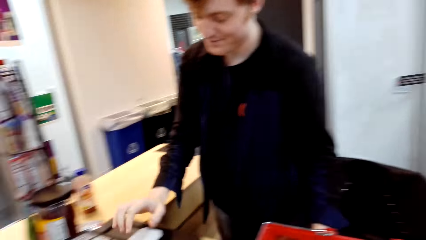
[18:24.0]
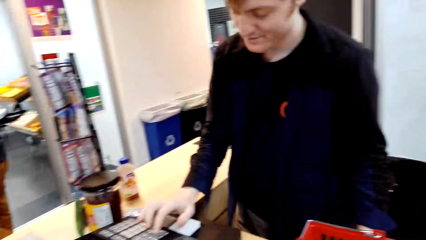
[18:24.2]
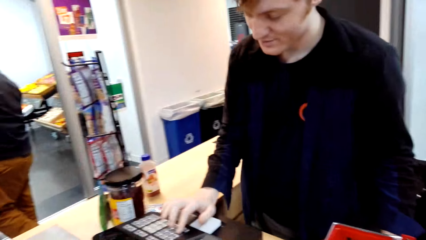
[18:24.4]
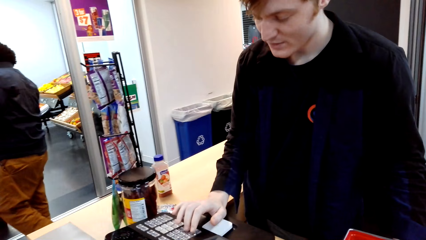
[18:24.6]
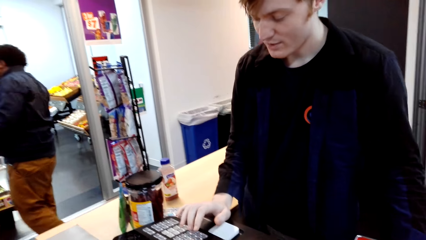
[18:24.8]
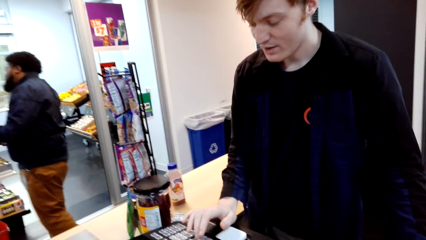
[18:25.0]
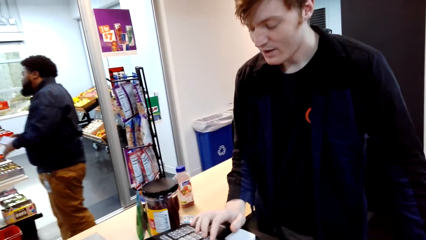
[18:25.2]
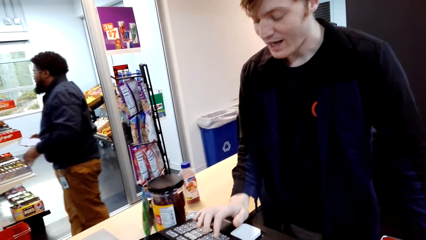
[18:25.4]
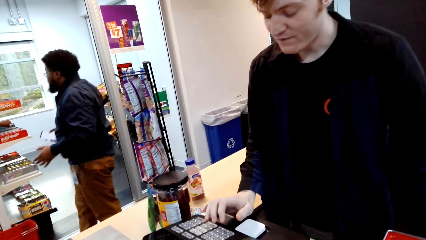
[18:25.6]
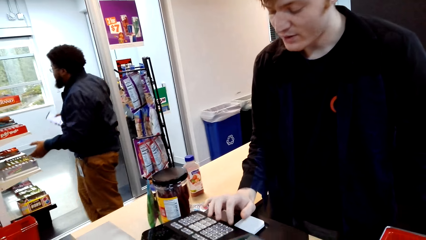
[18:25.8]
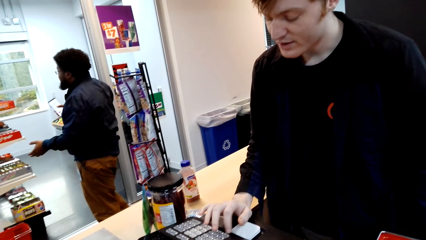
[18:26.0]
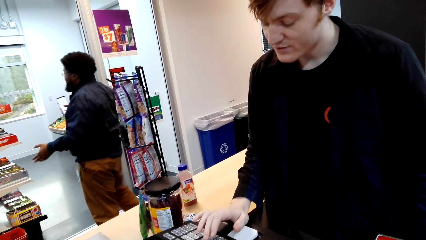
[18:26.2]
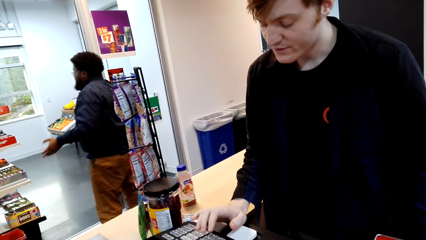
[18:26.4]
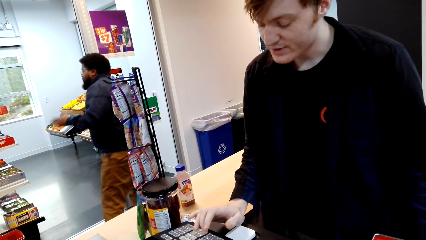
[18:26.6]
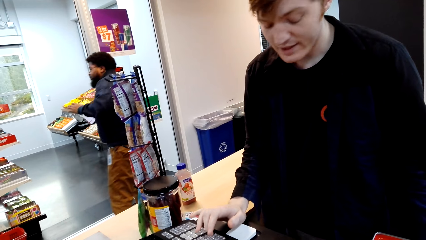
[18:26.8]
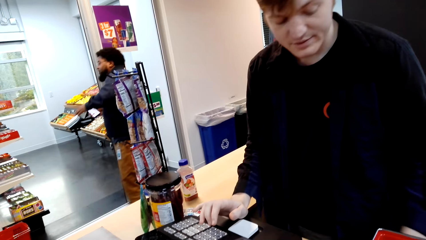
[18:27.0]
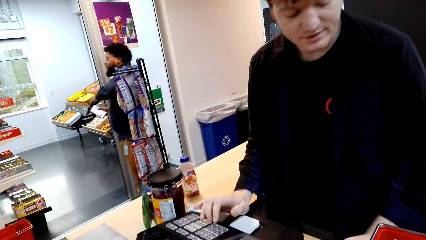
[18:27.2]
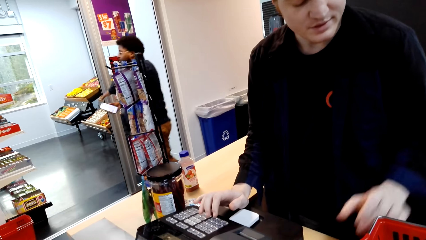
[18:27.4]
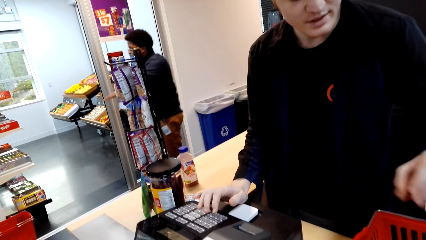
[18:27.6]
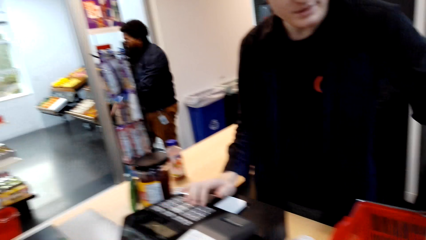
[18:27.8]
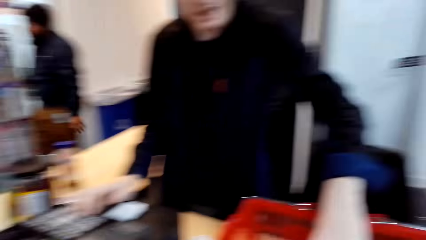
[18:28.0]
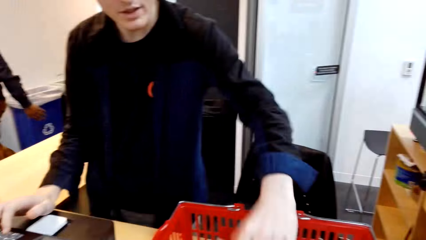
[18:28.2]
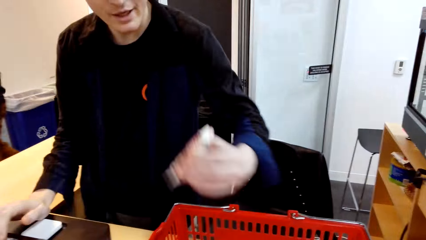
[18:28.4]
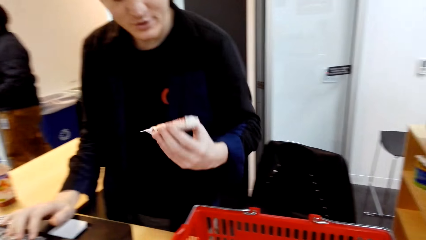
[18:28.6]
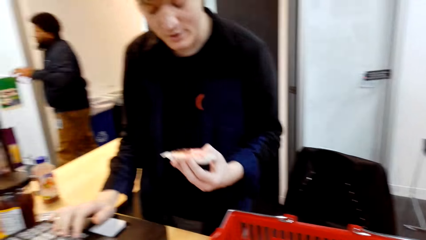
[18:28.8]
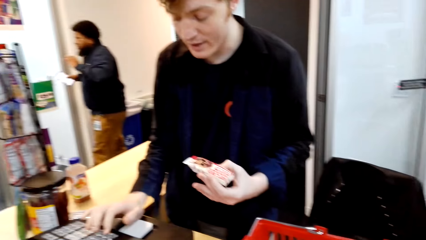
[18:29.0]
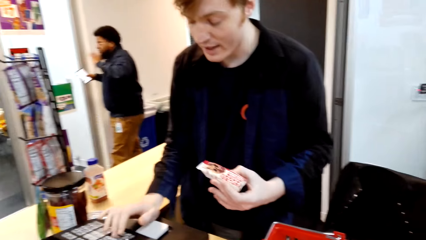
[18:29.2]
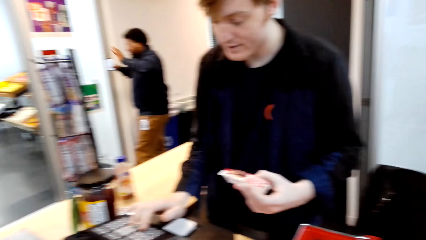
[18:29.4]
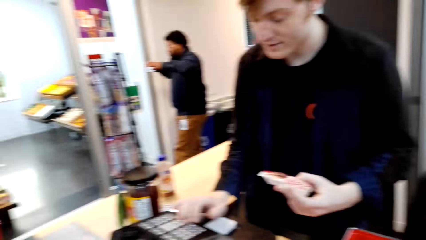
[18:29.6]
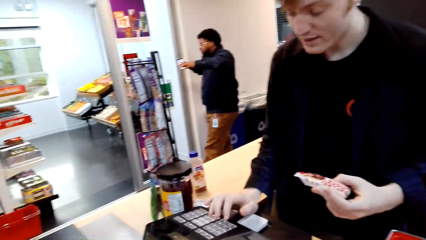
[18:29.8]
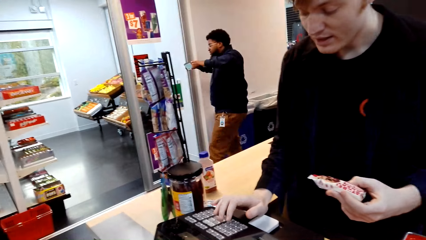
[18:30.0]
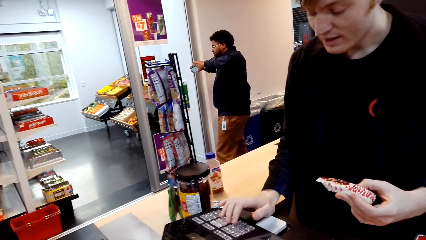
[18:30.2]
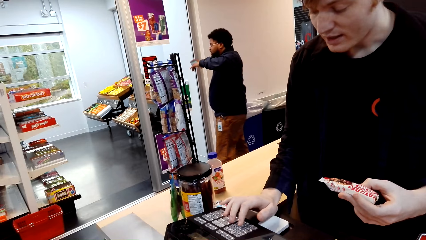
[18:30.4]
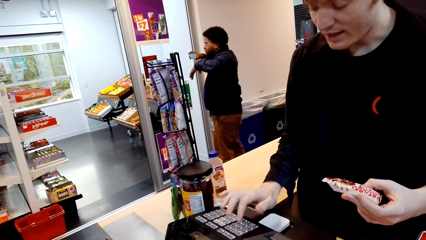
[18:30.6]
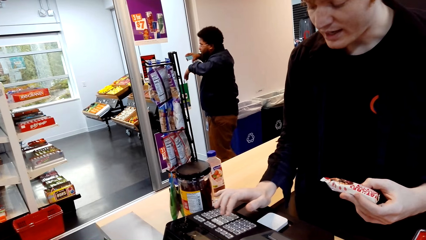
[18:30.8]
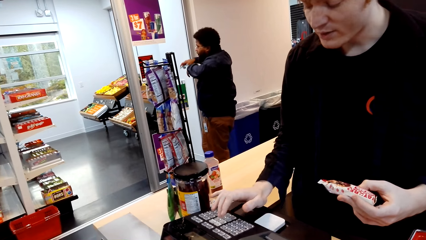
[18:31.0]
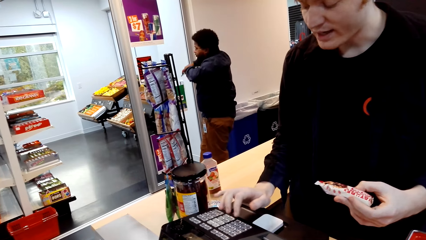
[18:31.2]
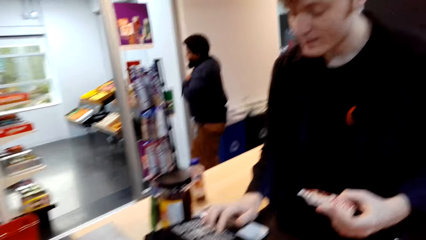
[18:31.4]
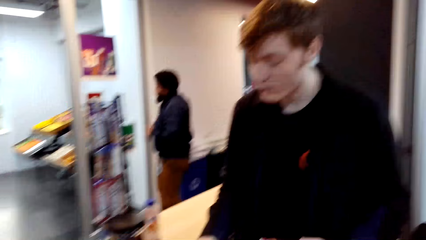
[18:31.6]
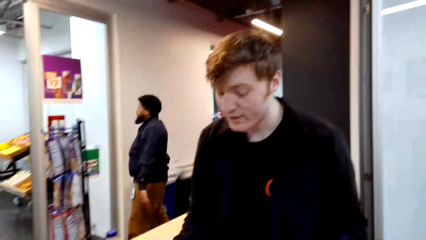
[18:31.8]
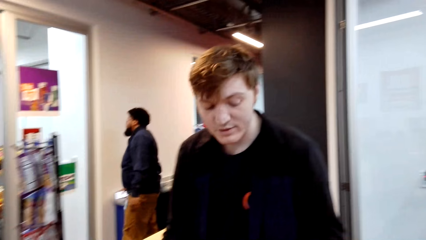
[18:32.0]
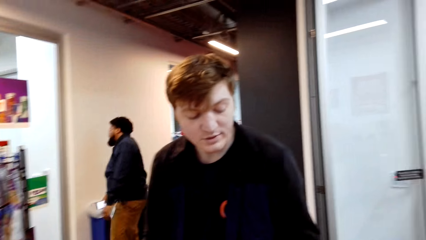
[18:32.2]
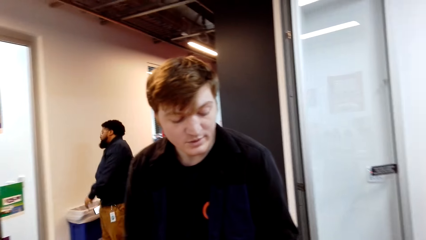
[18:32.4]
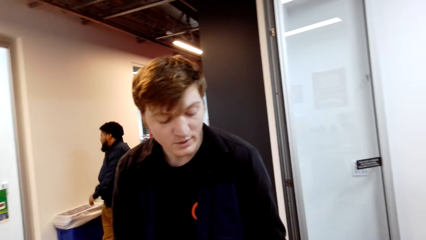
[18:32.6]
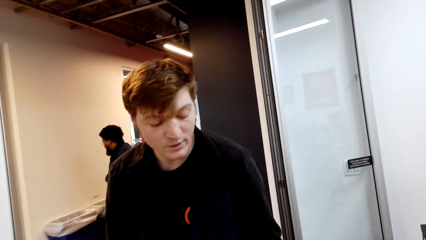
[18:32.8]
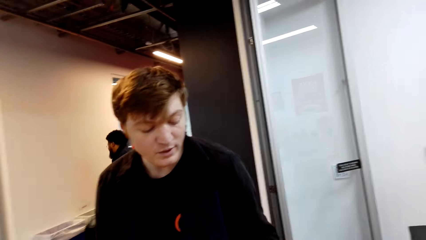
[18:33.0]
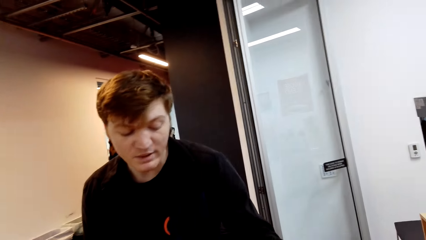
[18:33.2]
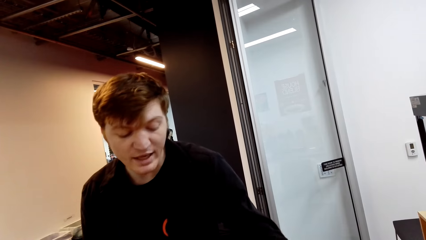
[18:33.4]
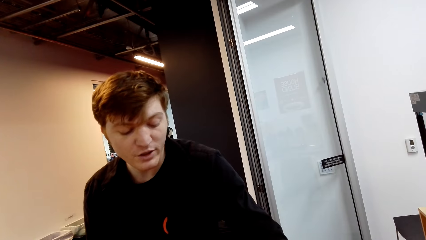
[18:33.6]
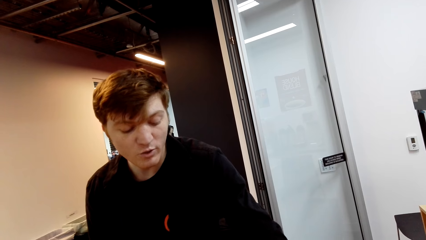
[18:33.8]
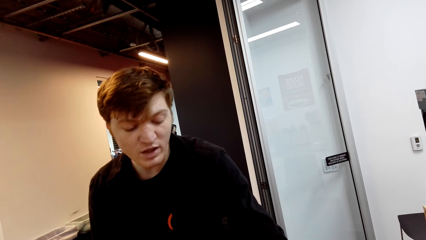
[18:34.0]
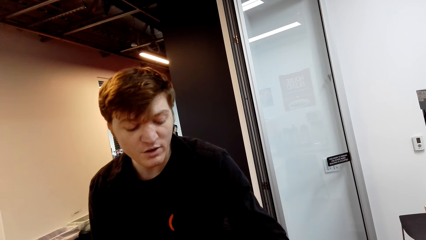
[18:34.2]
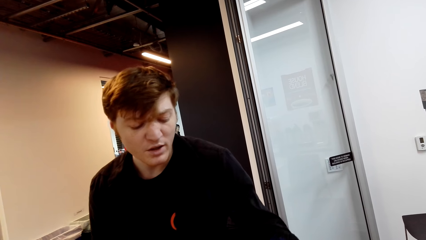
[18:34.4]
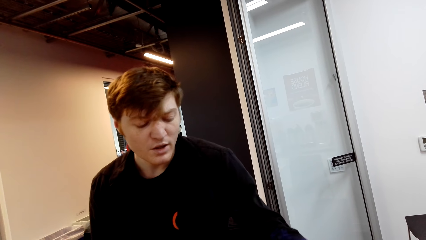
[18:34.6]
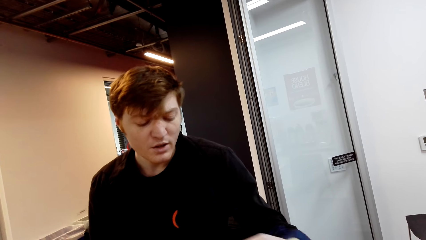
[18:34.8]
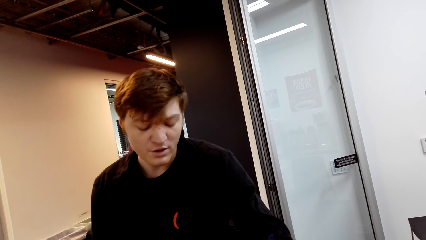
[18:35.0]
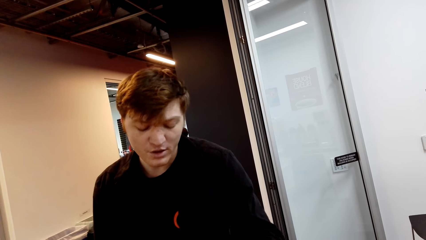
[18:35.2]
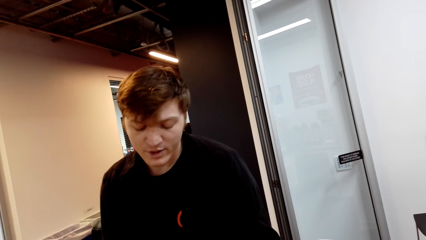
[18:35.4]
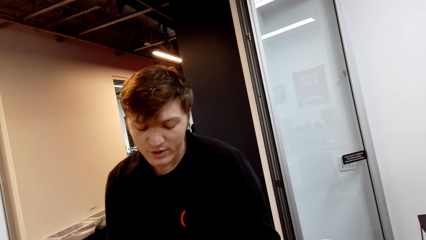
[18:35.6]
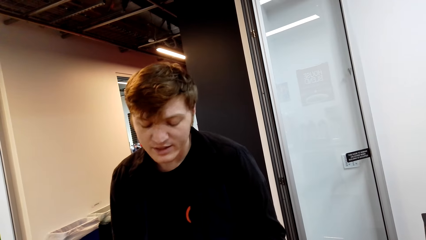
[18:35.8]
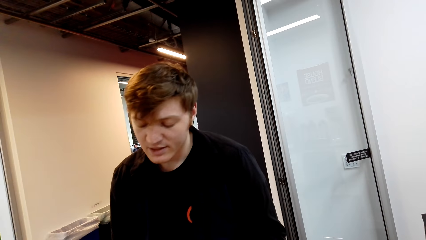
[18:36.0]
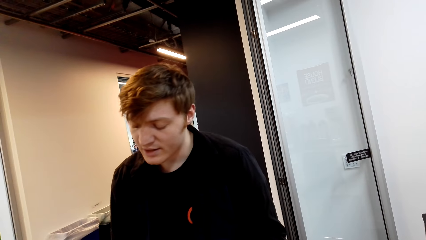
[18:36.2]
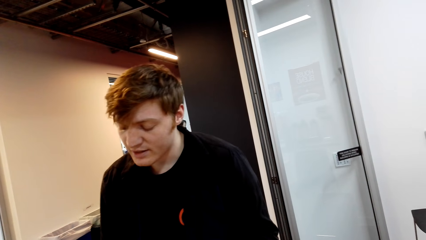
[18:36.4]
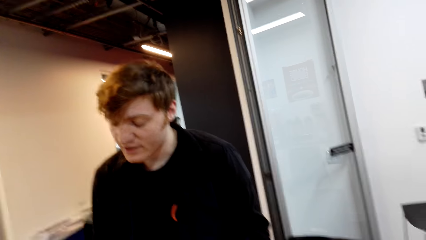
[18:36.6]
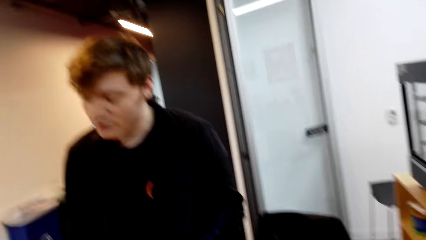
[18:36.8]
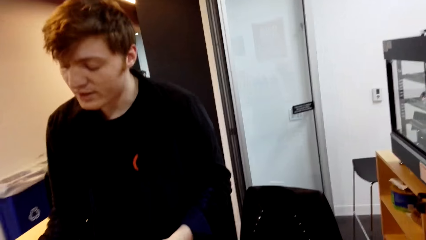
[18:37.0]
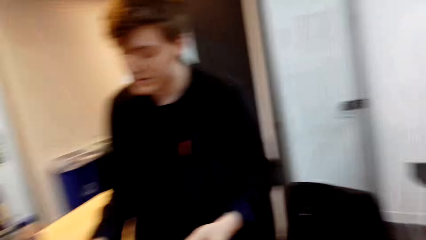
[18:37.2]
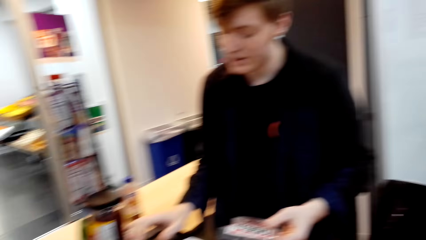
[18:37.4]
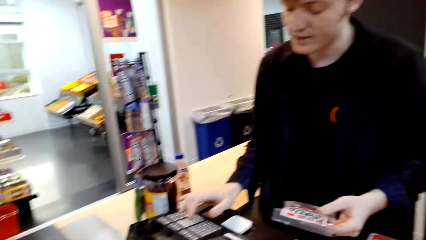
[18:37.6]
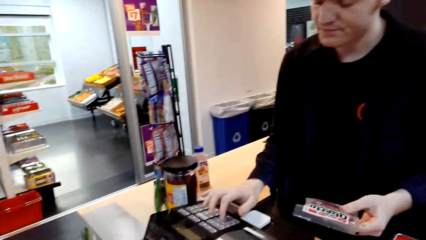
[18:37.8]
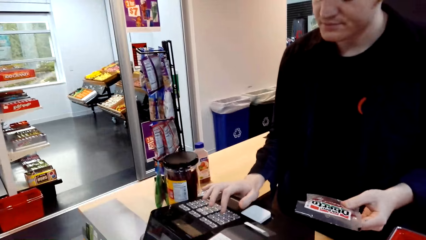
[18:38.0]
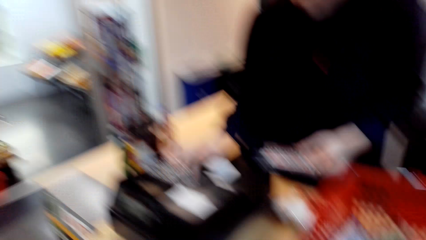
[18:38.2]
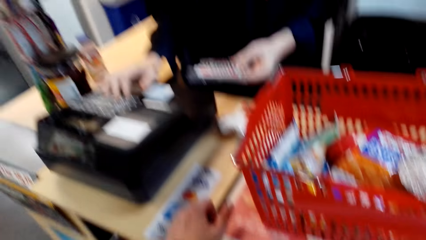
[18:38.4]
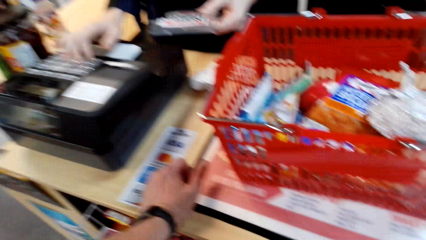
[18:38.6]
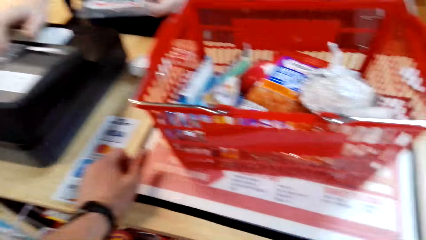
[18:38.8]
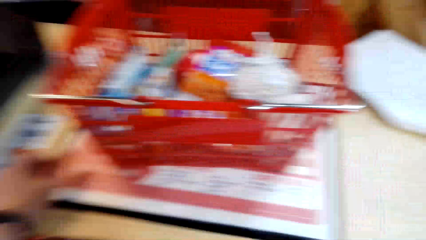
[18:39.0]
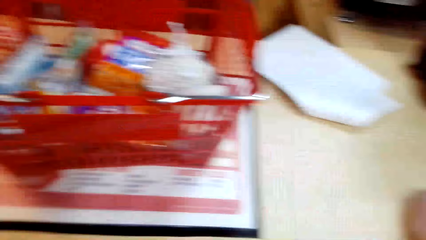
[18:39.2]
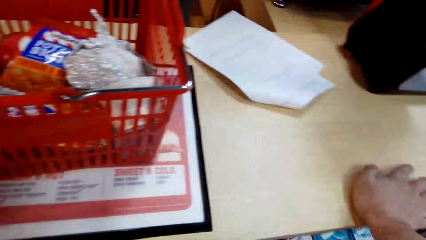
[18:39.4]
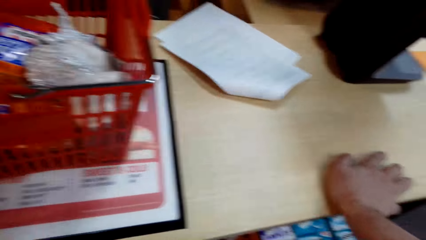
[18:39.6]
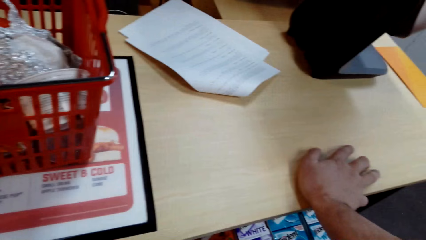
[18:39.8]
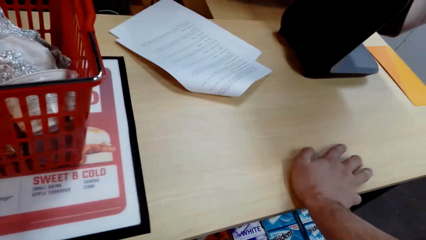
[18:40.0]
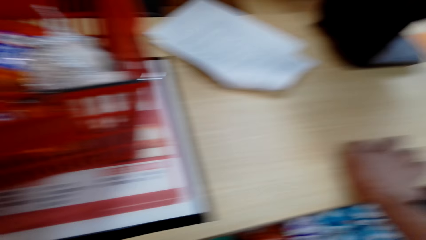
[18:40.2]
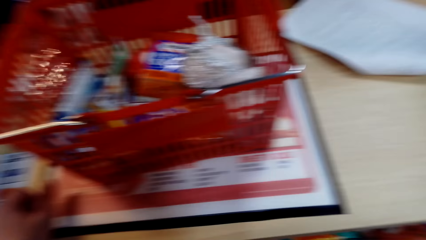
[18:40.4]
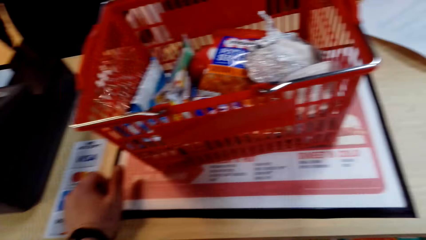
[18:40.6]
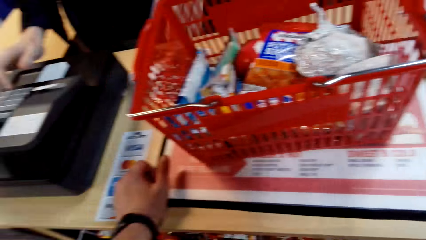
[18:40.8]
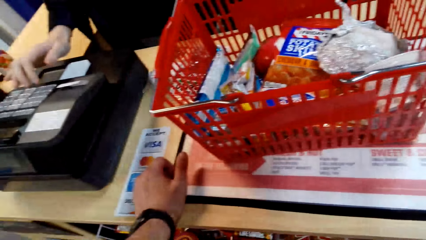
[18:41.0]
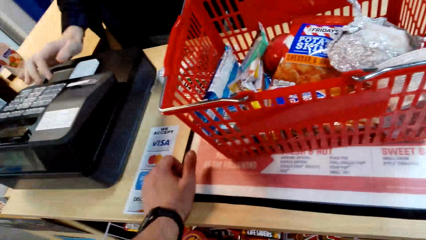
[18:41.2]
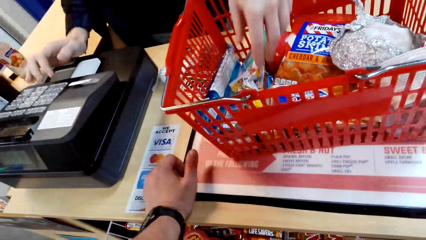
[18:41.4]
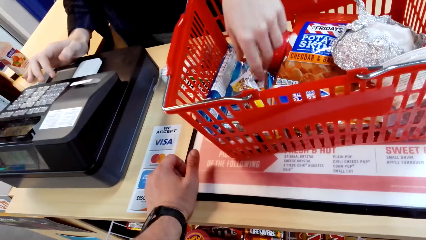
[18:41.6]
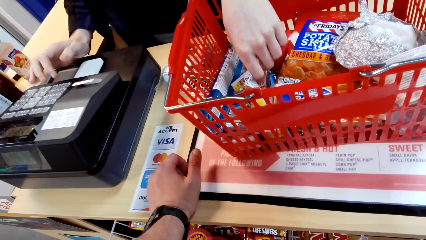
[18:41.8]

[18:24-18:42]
A man presses the machine. The camera wearer talks with the man. The man picks chocolate. The man bills the items in the basket. The man presses the machine. The camera wearer talks with the man. The man presses the machine. The camera wearer places his hands on the counter.
